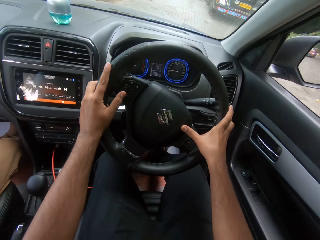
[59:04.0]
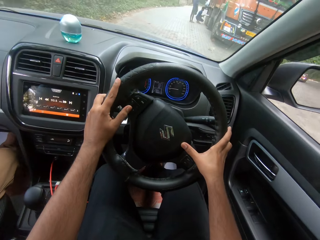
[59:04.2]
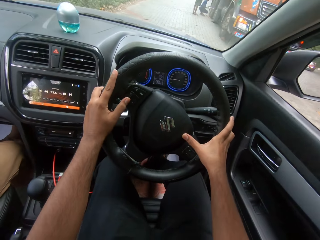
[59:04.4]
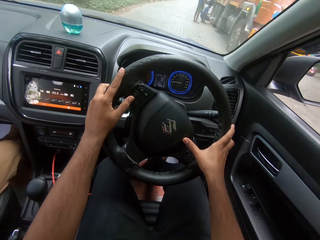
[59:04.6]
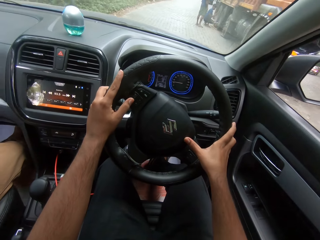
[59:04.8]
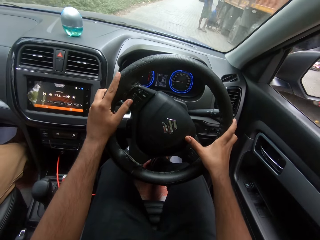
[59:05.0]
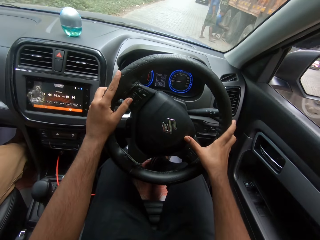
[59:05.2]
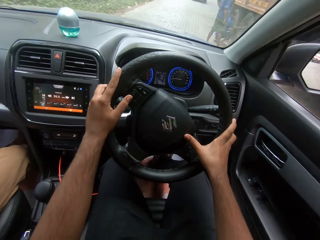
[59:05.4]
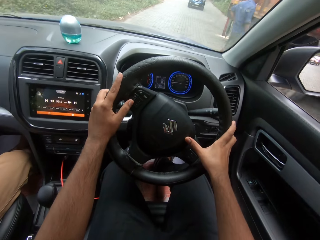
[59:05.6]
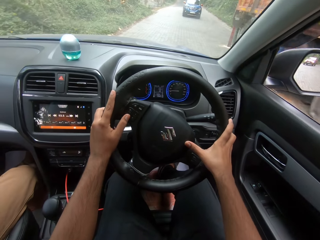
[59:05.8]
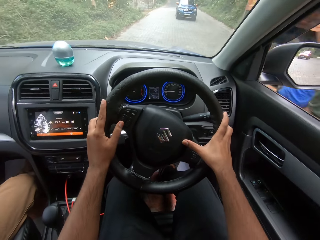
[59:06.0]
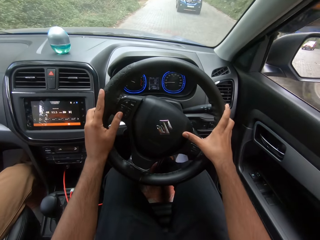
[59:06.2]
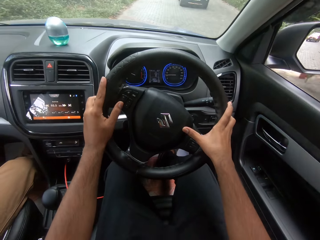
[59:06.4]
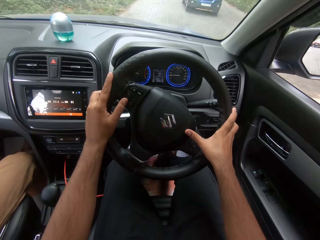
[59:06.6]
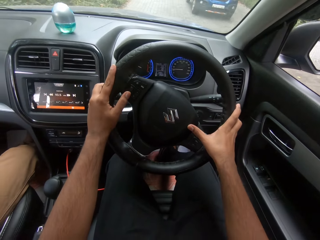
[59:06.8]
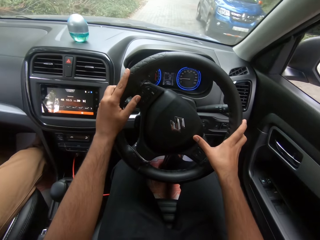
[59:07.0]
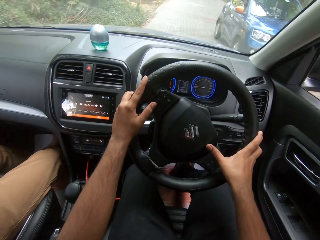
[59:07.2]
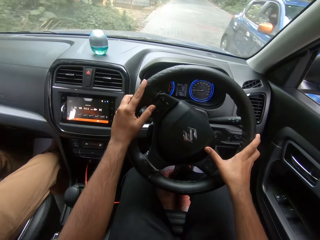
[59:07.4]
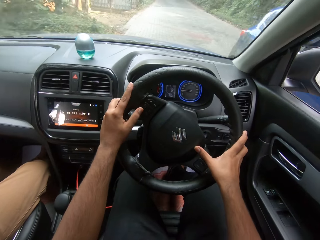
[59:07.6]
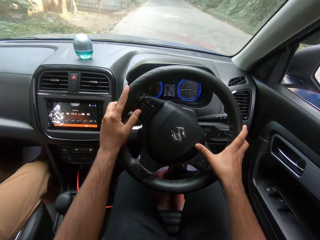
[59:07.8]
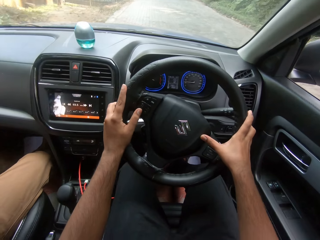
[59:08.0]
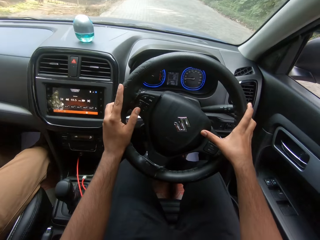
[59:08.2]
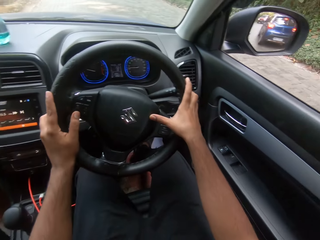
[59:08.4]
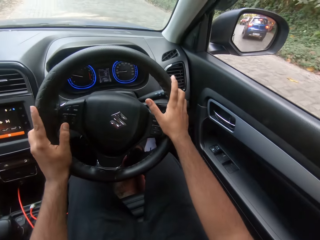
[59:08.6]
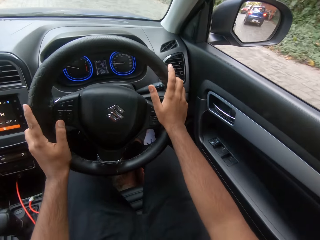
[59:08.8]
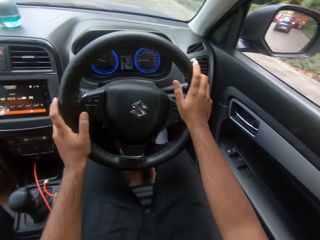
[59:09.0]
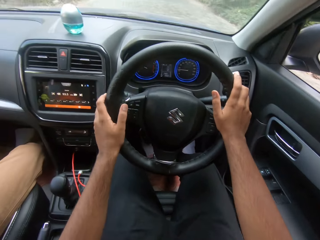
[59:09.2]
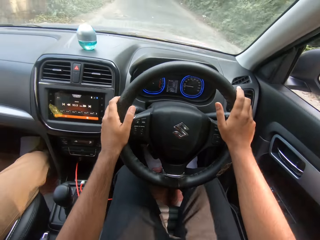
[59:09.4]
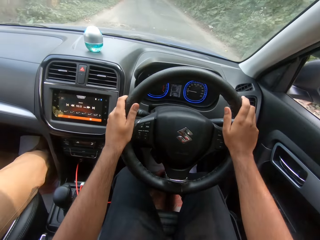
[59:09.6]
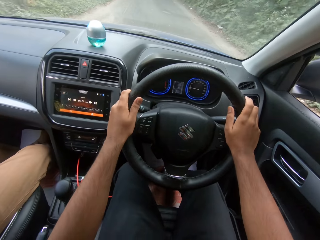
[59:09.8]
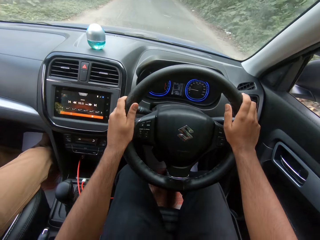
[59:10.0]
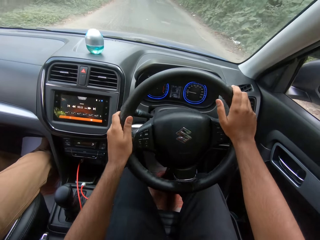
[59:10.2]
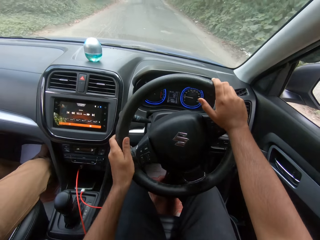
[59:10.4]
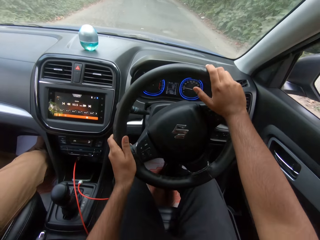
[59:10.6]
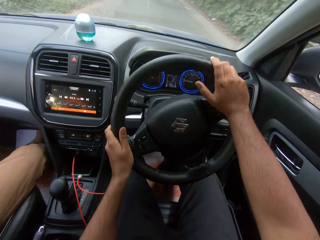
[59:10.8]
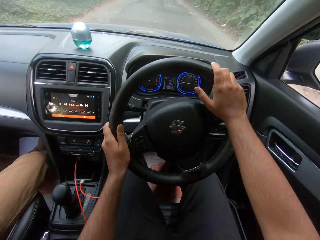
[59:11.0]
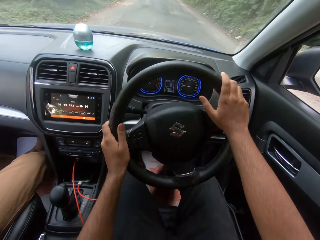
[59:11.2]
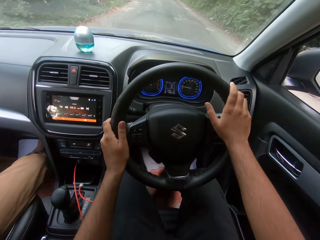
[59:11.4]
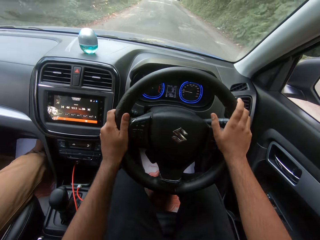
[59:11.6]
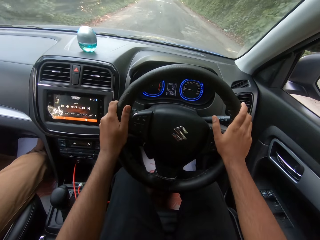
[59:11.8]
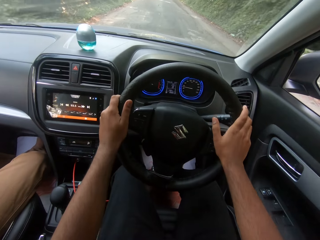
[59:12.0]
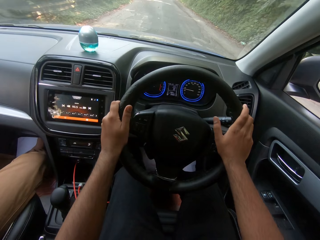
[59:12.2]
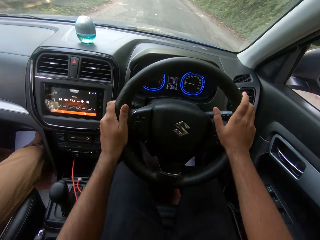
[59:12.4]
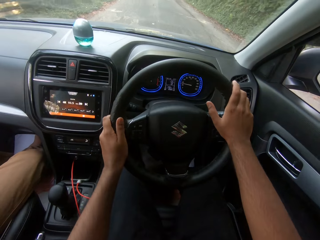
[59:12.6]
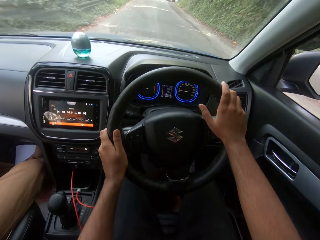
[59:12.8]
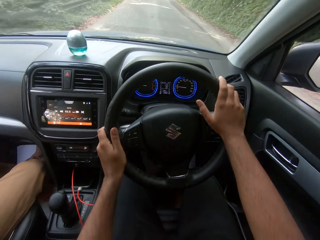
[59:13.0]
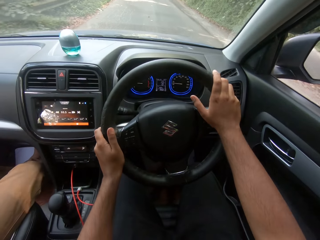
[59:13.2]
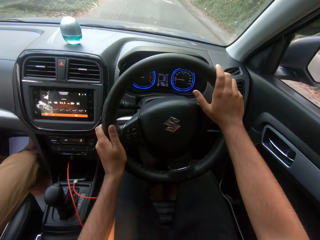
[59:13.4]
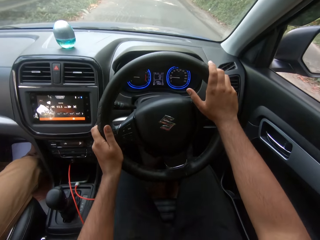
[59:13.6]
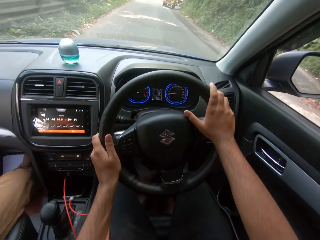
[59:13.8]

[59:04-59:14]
The camera wearer hoots the car. A car drives past them.

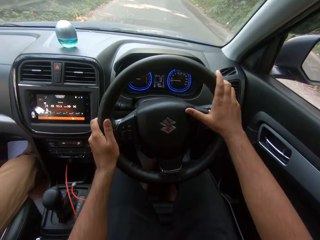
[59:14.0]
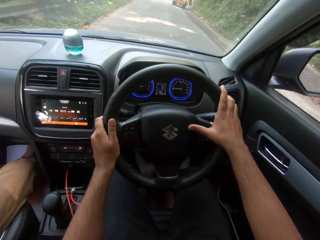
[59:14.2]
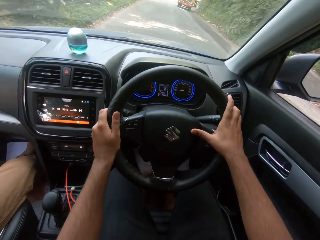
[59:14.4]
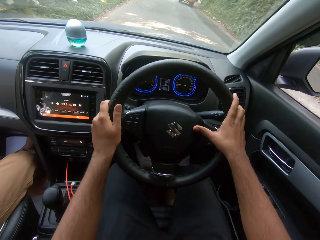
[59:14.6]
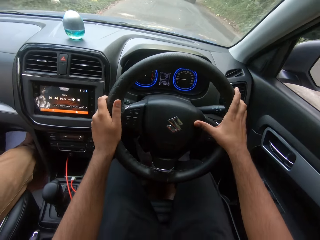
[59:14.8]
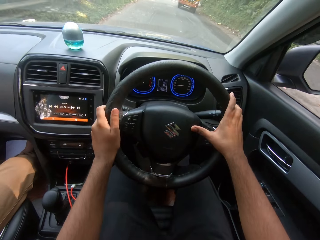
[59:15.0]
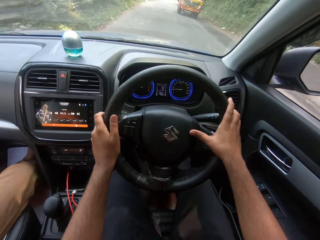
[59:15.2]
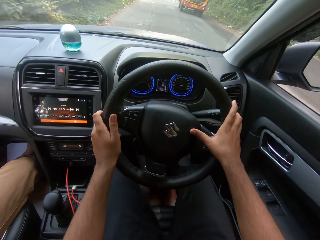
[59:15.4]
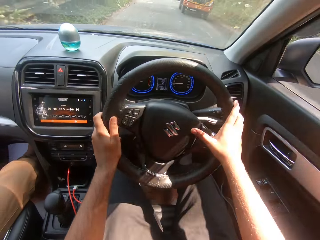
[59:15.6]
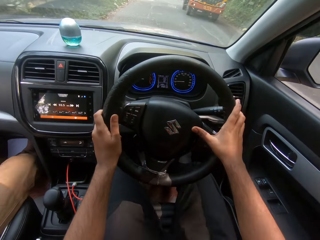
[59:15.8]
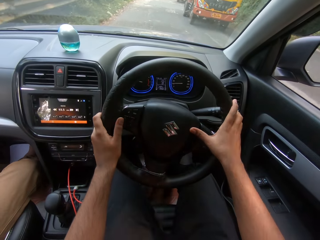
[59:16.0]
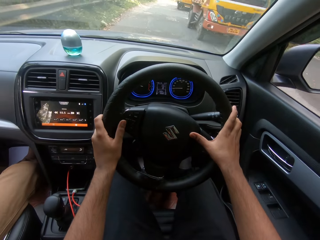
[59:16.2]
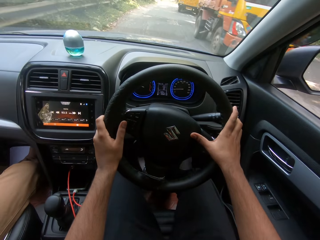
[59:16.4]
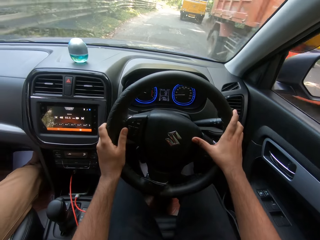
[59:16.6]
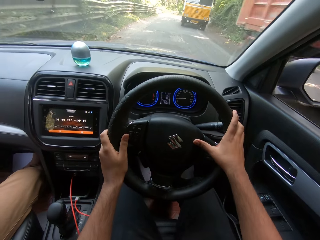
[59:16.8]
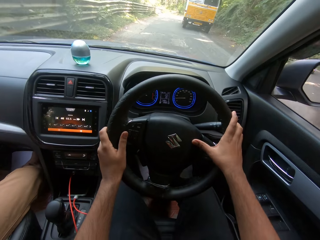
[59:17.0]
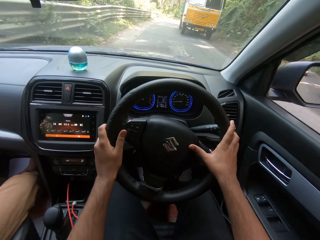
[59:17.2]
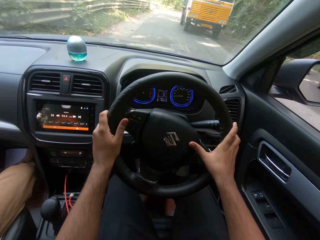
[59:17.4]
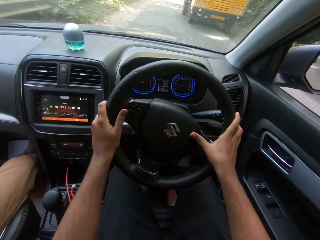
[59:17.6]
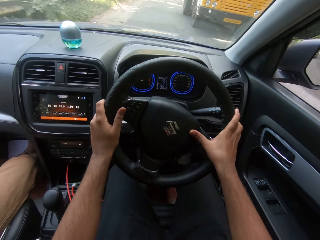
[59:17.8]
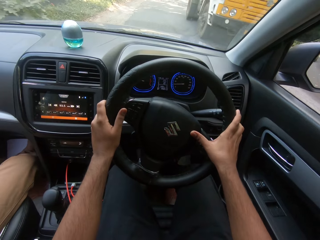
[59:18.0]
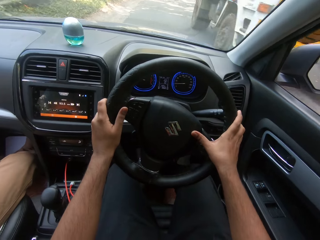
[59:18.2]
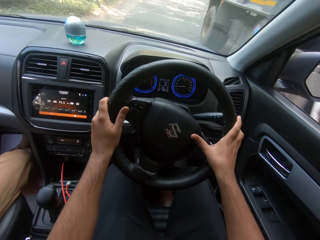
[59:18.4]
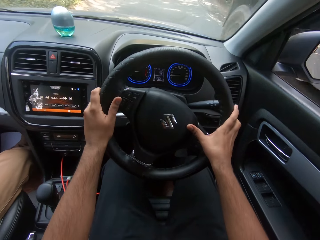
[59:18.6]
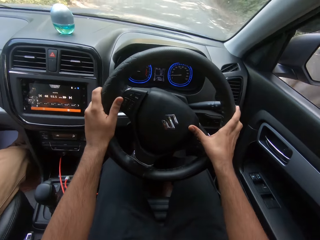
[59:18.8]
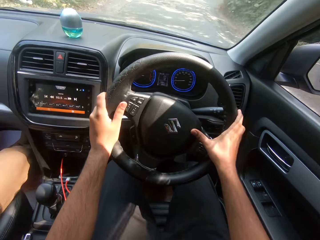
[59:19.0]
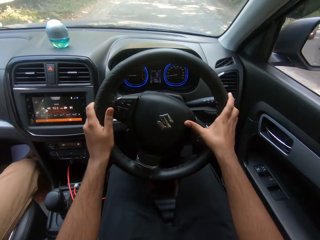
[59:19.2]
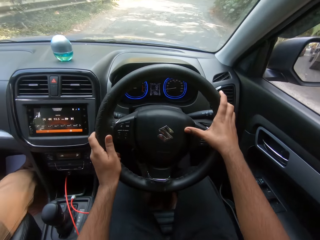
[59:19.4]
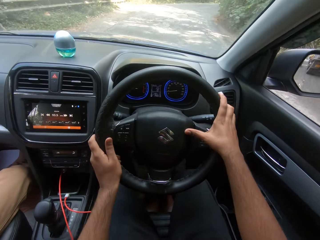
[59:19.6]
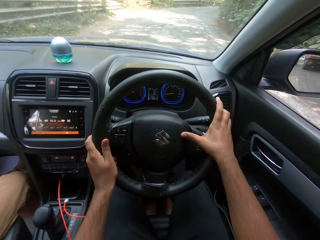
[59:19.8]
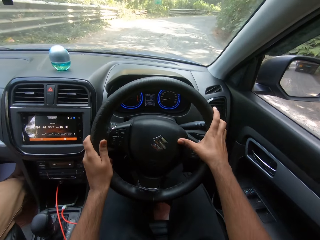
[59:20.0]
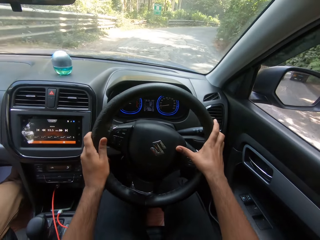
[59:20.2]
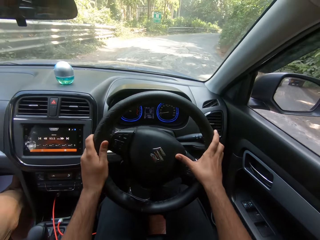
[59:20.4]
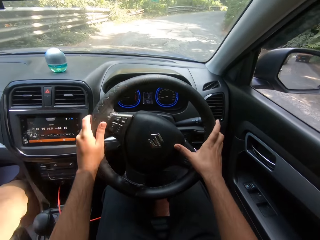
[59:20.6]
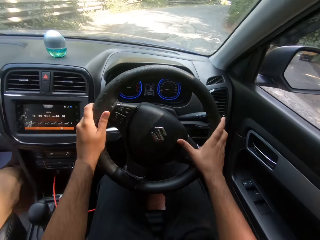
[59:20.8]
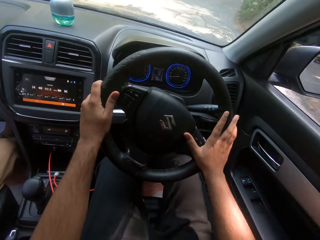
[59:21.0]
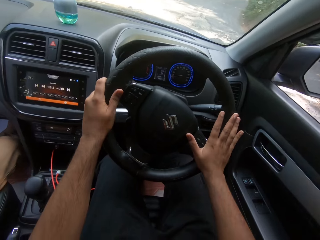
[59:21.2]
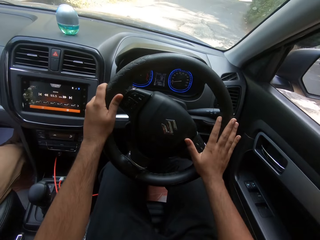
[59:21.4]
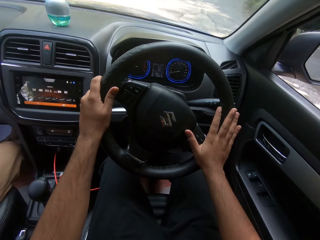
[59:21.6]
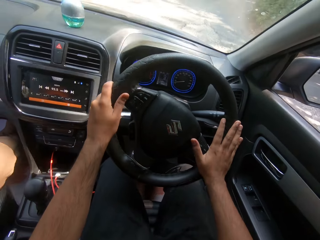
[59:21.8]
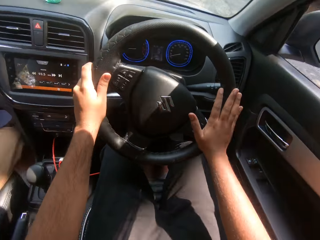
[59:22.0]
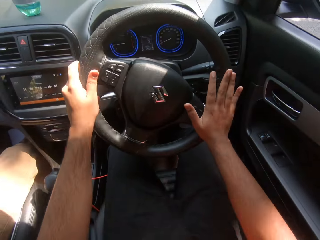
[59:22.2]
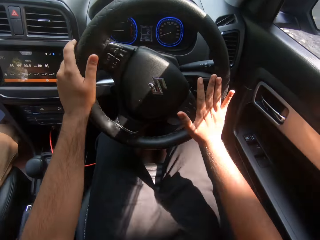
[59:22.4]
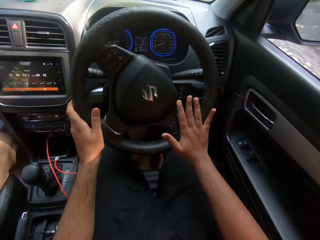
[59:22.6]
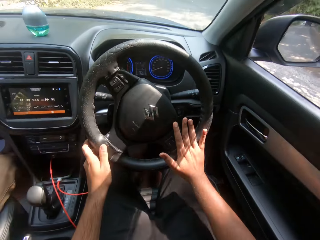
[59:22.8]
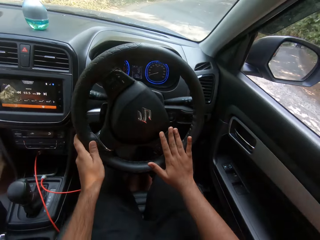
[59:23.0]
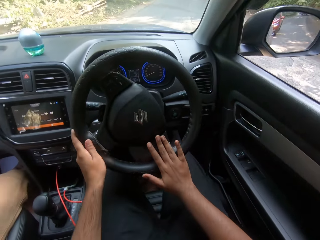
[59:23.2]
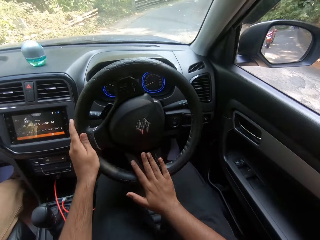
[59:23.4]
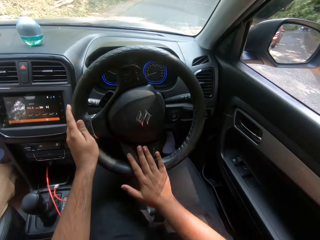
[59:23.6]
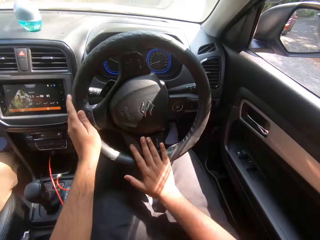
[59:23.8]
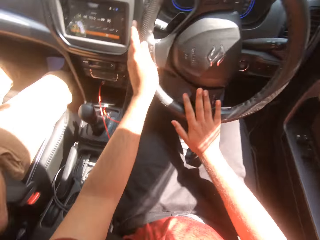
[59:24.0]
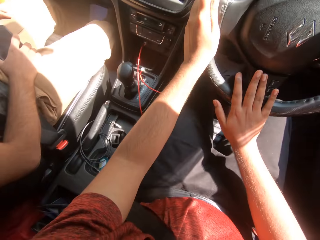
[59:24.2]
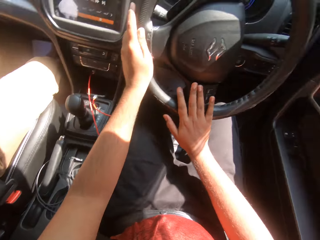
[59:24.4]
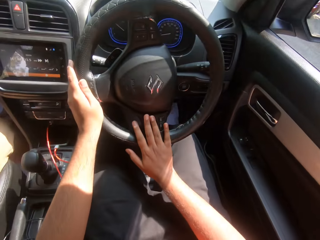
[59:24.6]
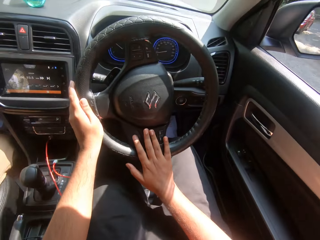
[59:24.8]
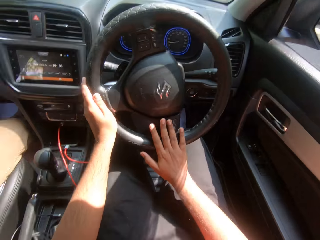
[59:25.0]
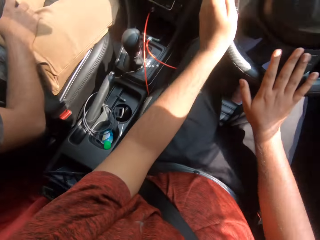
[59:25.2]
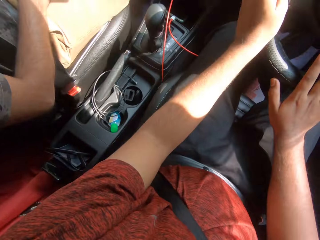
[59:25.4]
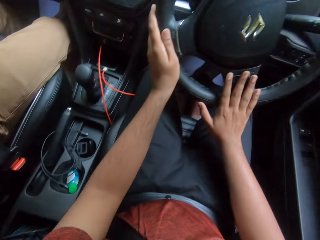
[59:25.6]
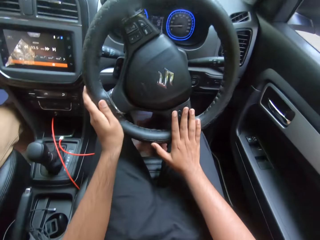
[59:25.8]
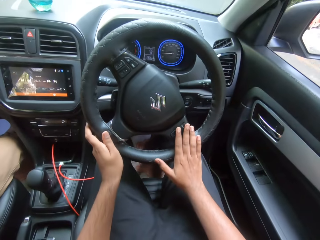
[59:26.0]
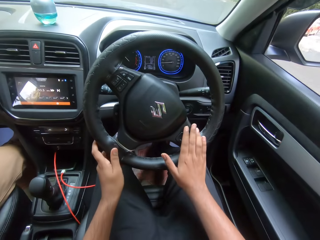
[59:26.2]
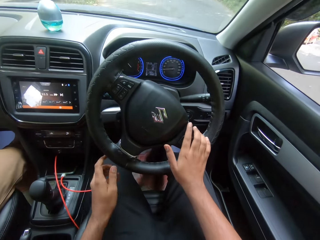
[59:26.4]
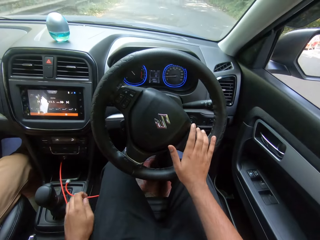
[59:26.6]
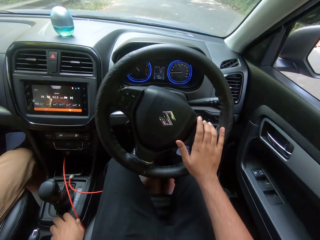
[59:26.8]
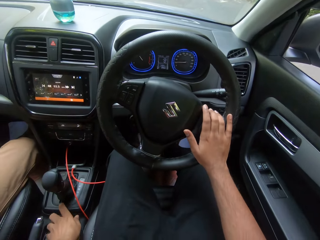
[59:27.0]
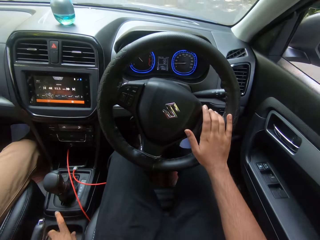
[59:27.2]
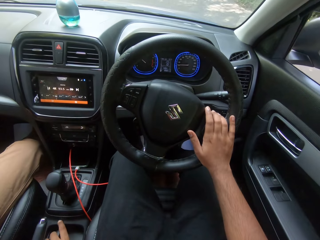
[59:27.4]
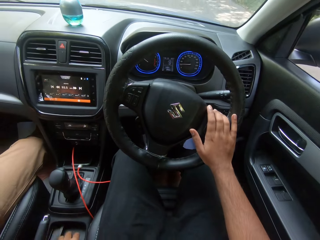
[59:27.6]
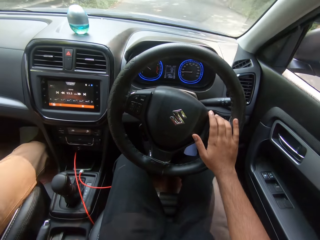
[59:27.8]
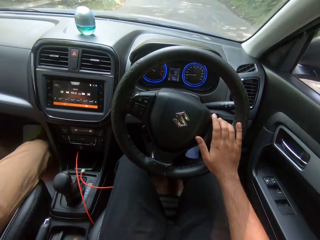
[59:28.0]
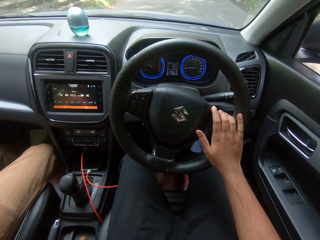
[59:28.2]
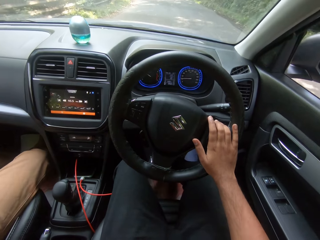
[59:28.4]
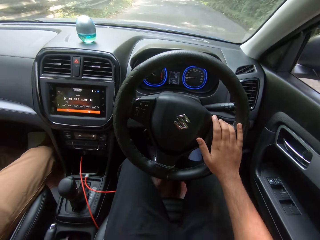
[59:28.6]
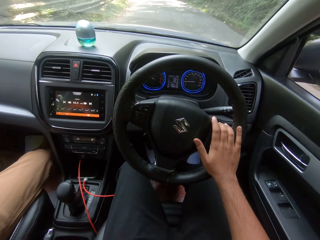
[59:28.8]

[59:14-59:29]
A semi-truck trailer drives past the camera wearer. The semi-truck trailer drives past them again. The camera wearer hoots the car. He removes his left hand from the steering wheel. He drives the car with his right hand on the steering wheel. He drops something on the vehicle's central console.
